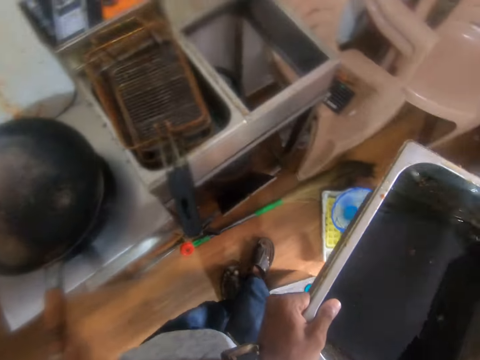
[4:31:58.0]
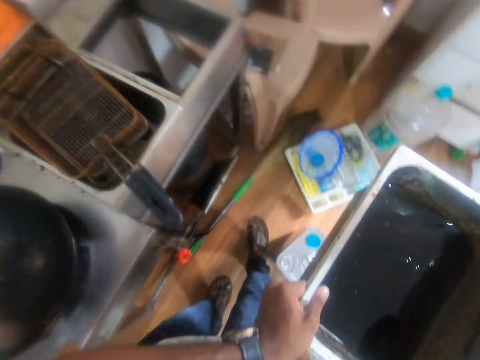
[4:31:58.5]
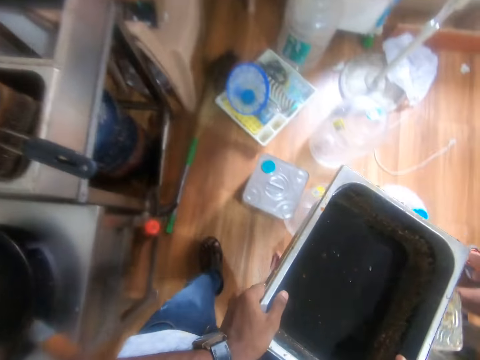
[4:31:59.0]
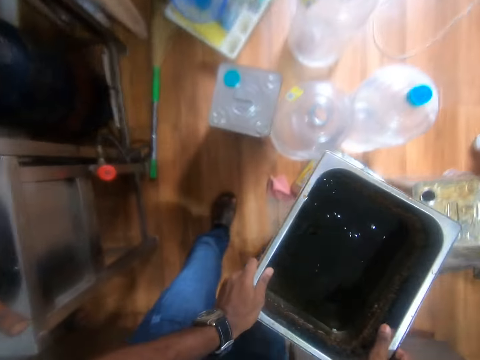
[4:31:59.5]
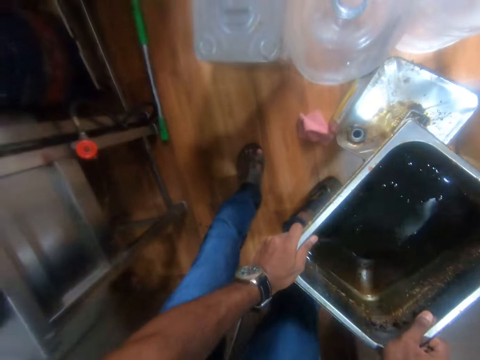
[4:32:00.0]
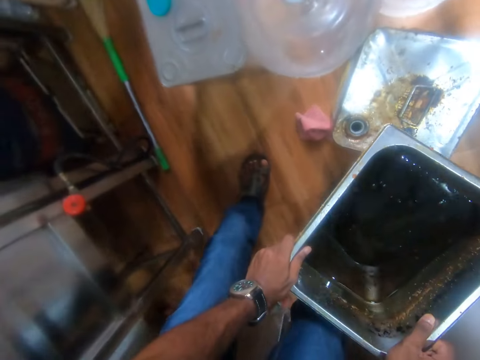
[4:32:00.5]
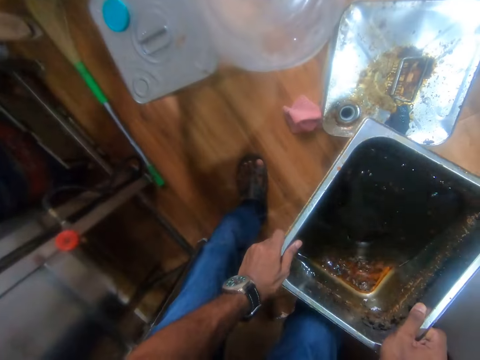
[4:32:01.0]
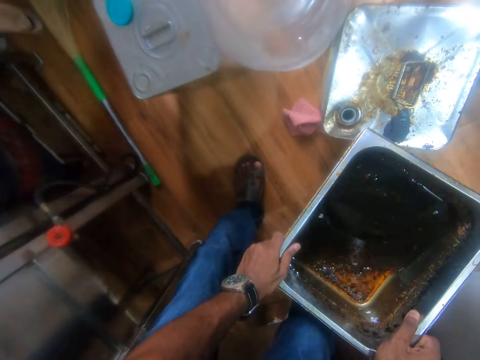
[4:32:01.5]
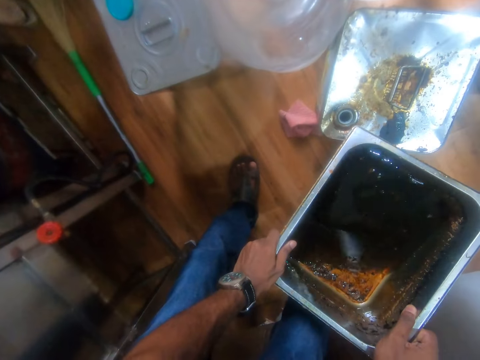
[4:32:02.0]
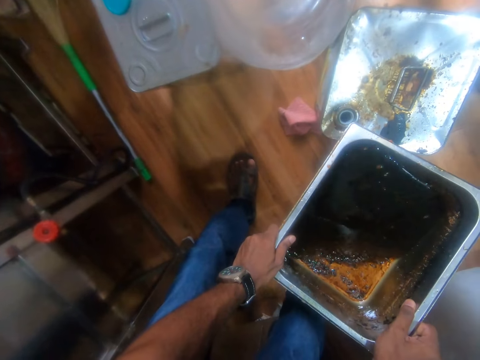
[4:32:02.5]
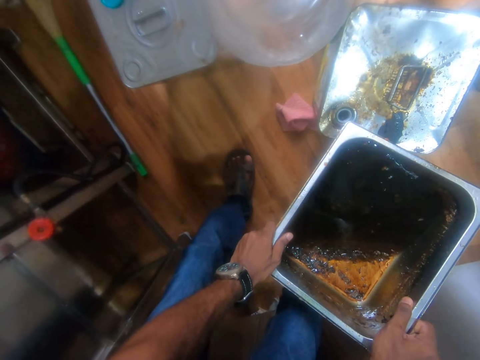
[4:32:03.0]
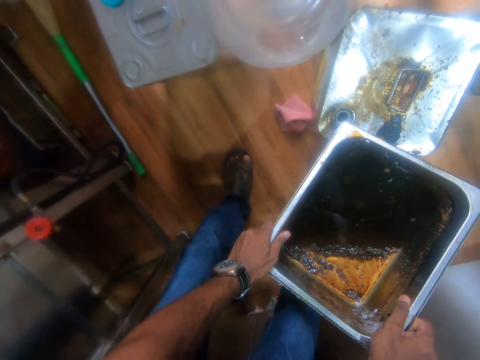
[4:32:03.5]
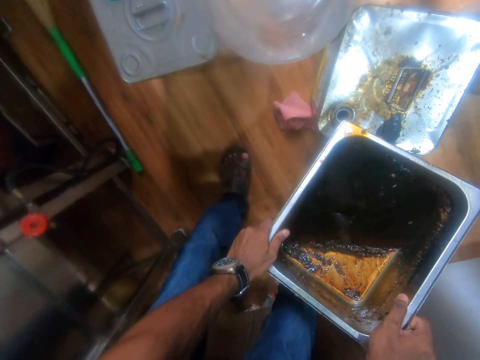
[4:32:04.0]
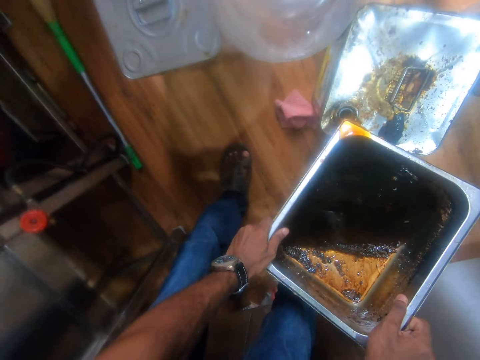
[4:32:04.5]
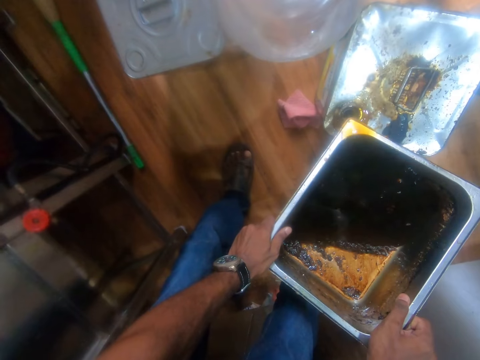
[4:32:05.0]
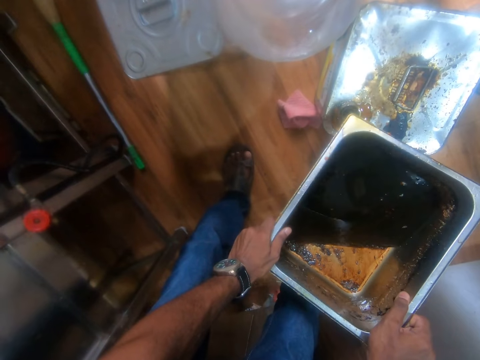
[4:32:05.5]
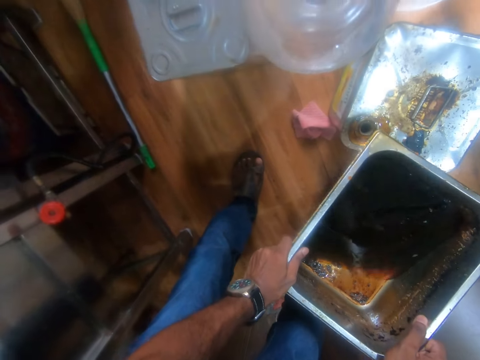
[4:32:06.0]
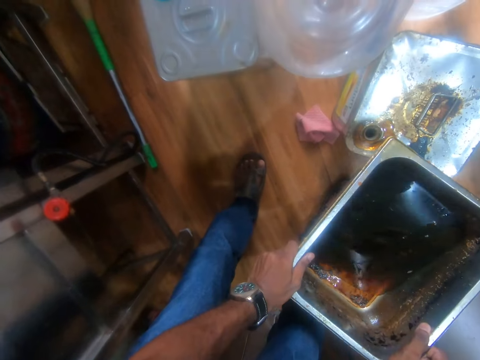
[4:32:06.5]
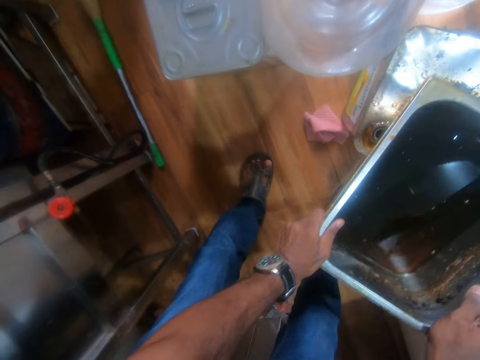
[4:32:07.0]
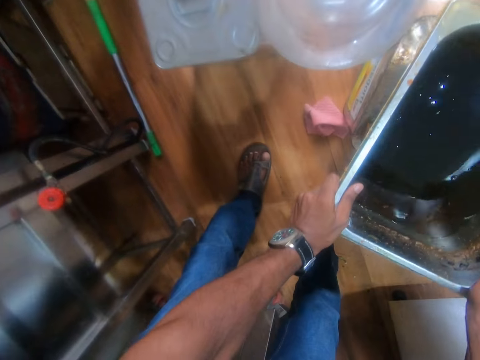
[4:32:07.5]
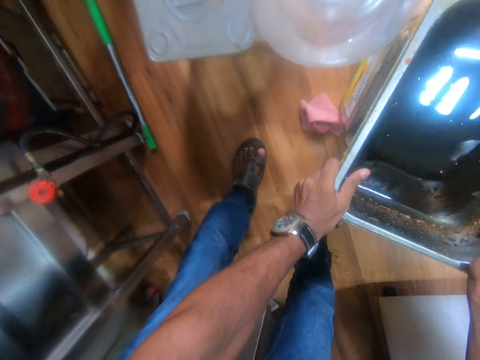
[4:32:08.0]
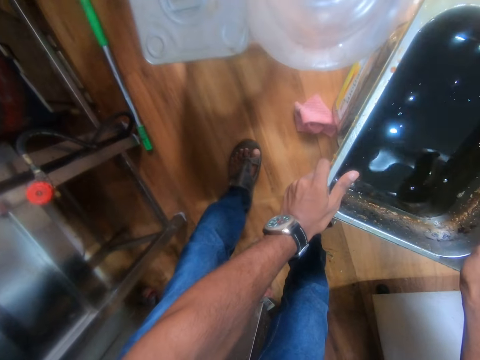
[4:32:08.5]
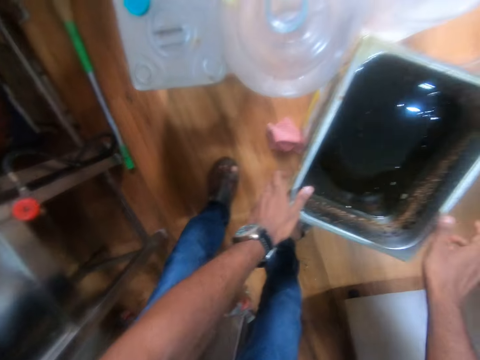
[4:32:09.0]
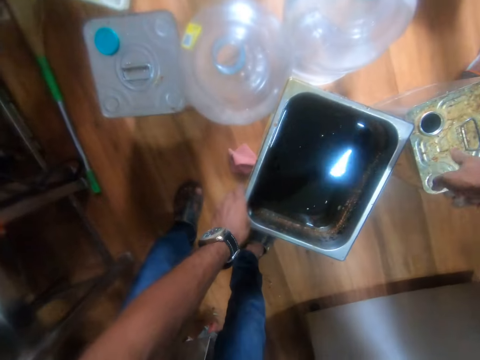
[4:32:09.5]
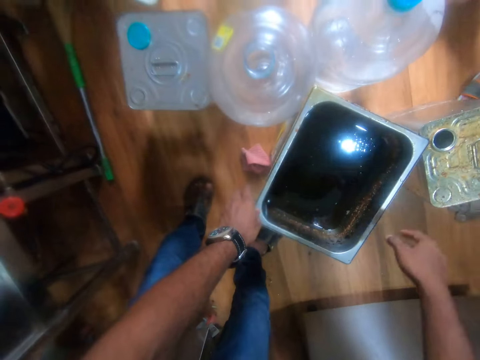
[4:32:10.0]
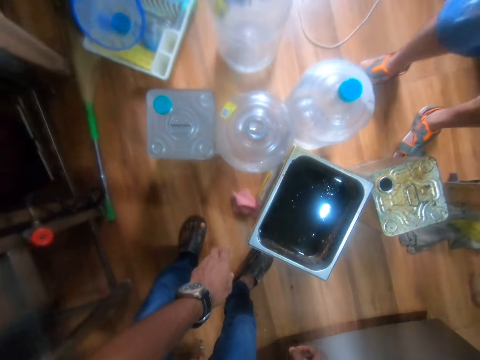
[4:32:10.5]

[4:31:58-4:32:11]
The camera wearer holds a container with oil. He pours oil from the deep fryer pan into a can on the floor with his hands. He holds the container with oil. He drops the deep fryer pan on the can with his hands. He interacts with a man.

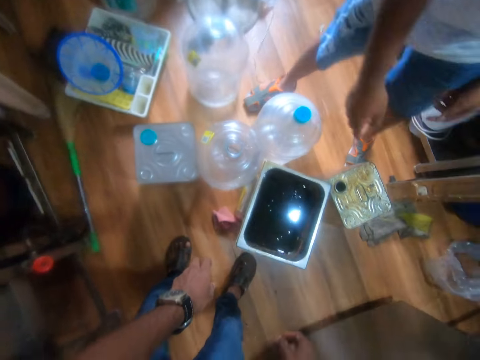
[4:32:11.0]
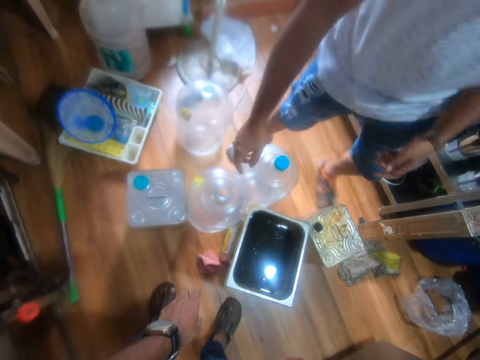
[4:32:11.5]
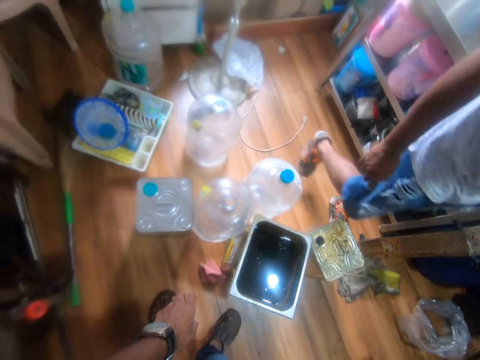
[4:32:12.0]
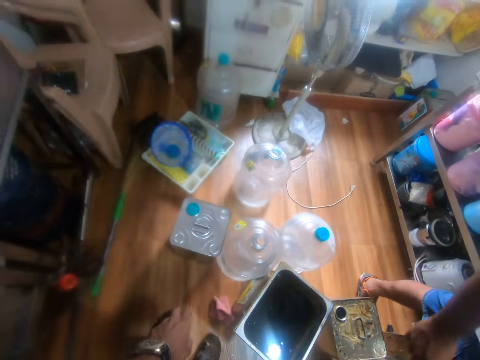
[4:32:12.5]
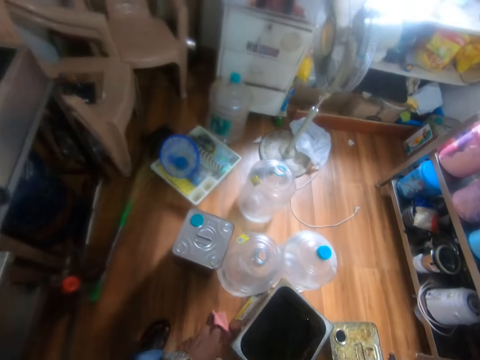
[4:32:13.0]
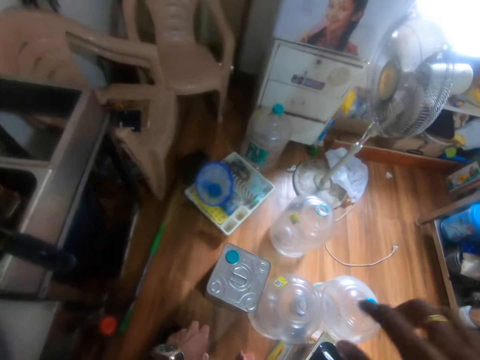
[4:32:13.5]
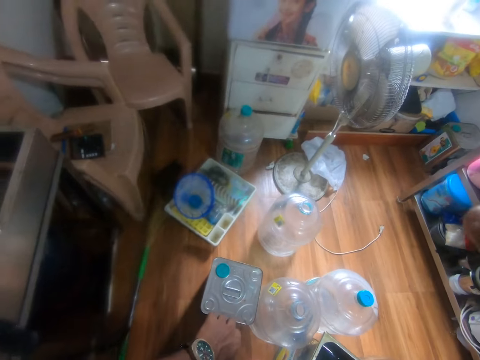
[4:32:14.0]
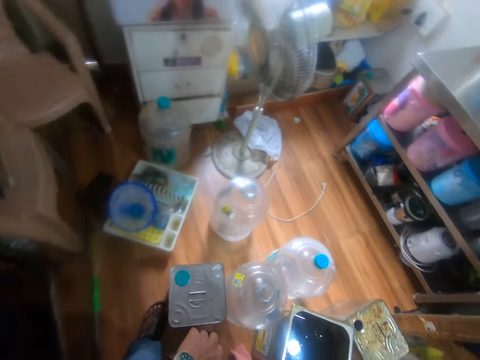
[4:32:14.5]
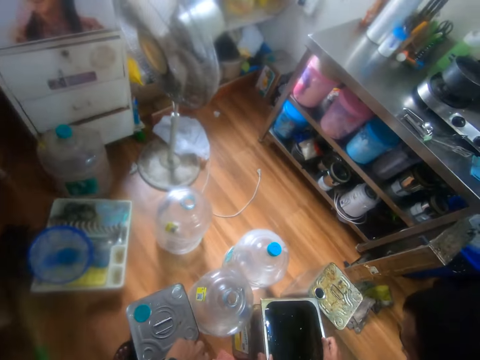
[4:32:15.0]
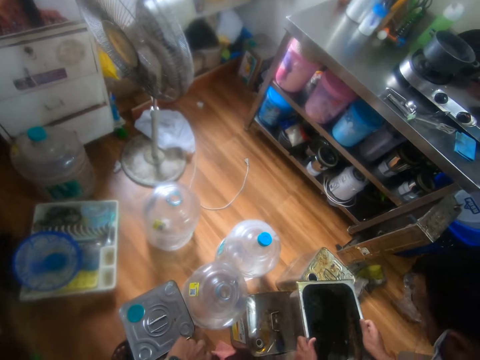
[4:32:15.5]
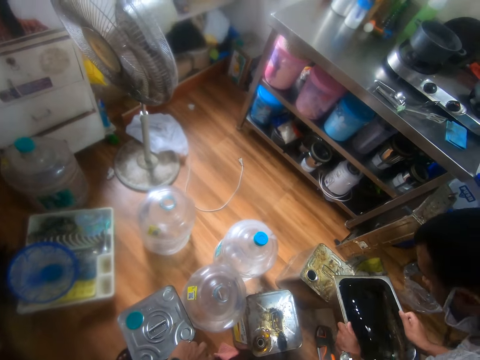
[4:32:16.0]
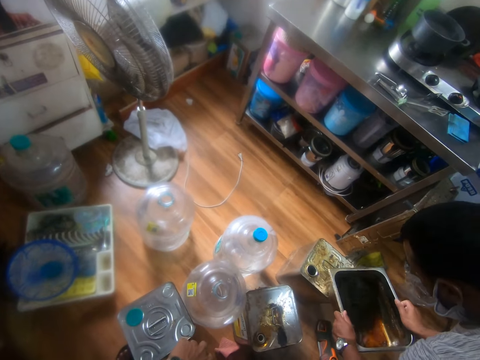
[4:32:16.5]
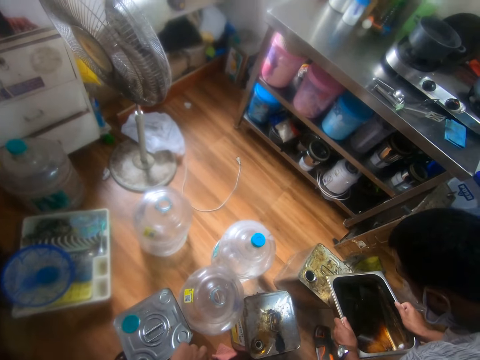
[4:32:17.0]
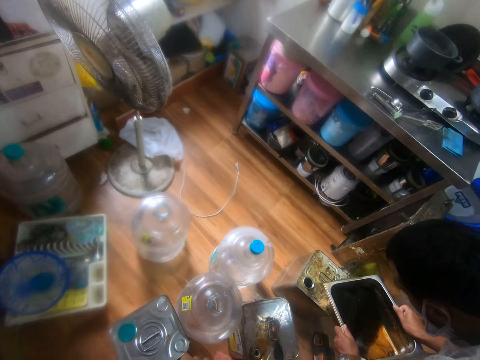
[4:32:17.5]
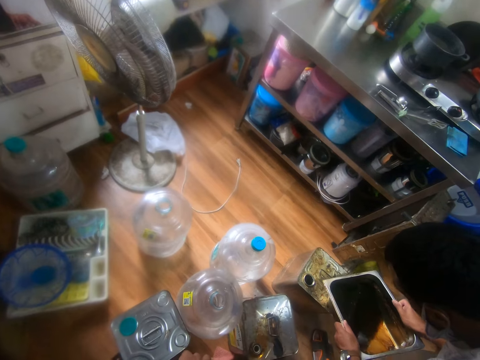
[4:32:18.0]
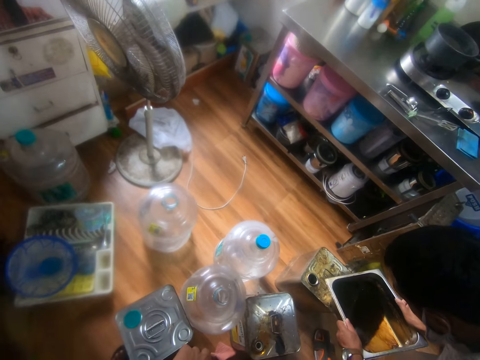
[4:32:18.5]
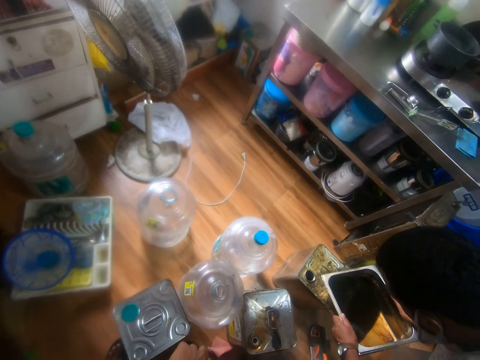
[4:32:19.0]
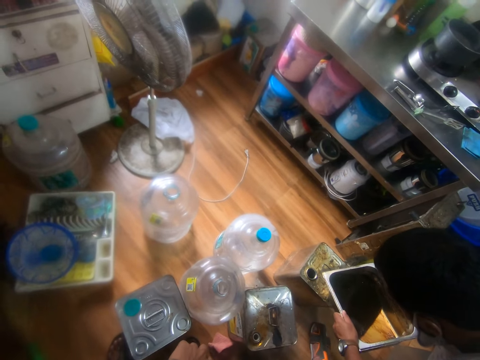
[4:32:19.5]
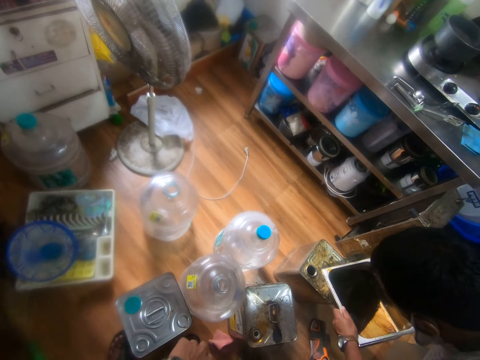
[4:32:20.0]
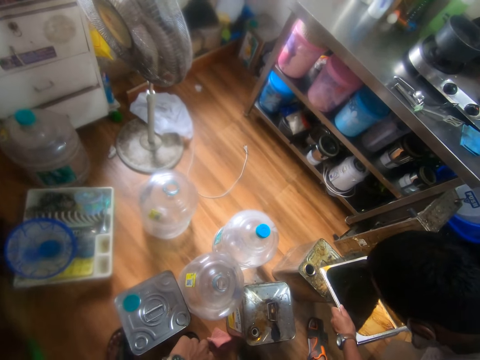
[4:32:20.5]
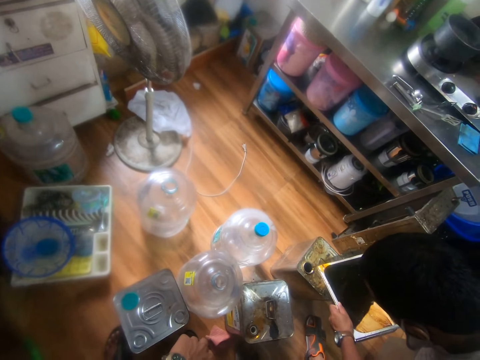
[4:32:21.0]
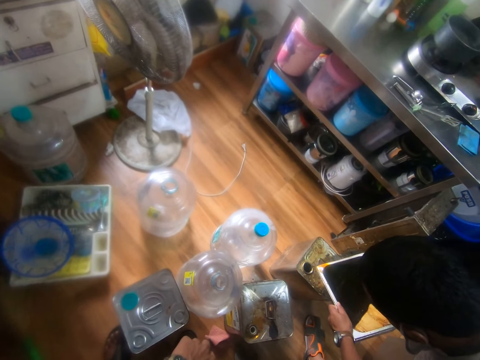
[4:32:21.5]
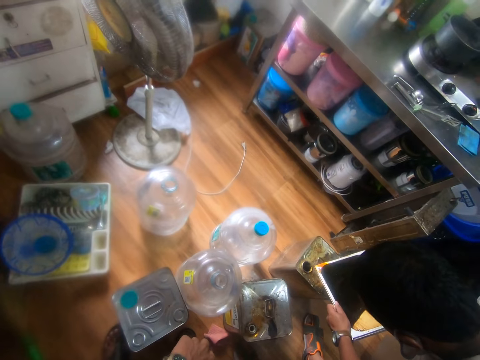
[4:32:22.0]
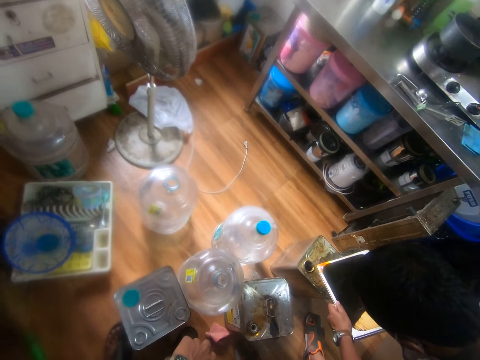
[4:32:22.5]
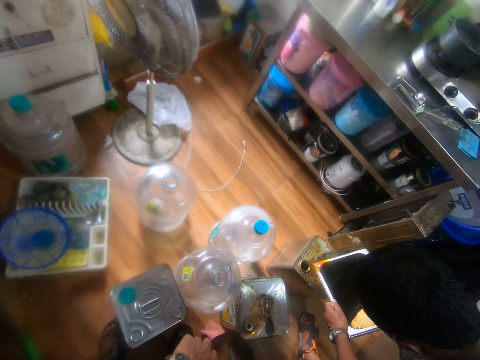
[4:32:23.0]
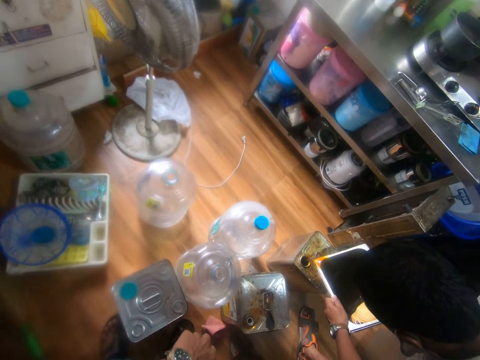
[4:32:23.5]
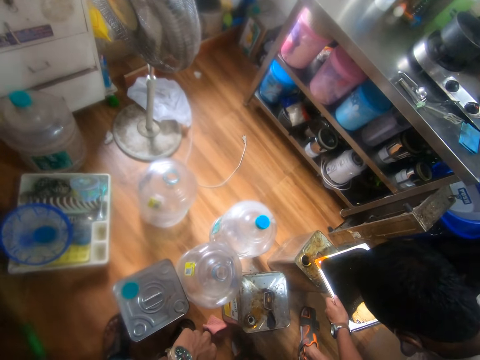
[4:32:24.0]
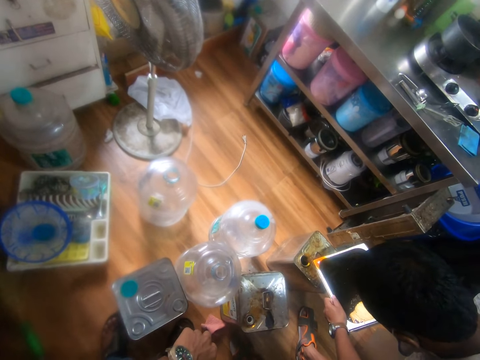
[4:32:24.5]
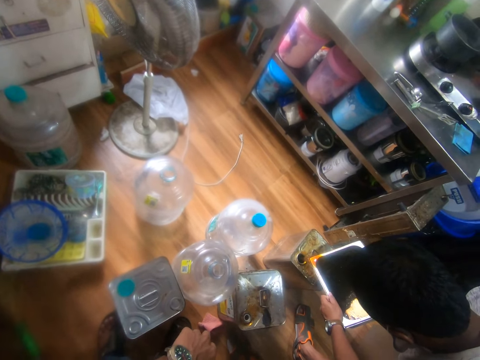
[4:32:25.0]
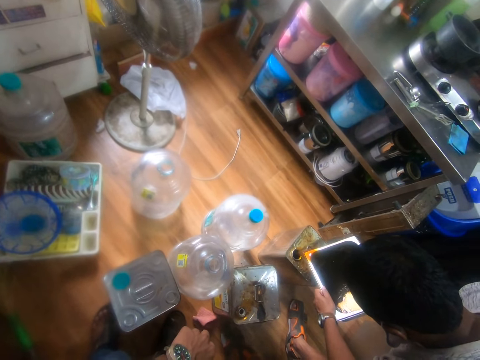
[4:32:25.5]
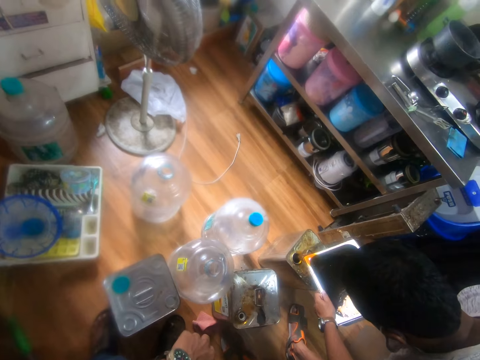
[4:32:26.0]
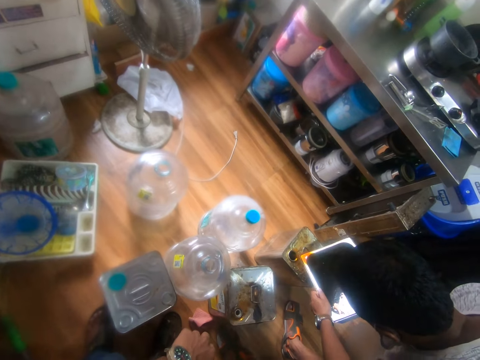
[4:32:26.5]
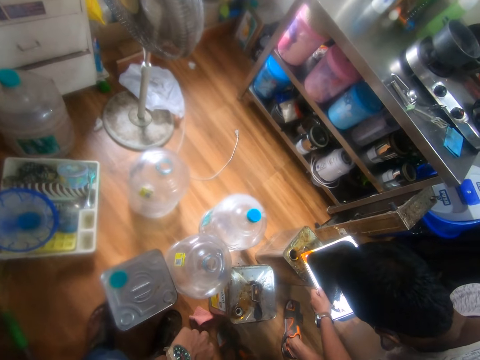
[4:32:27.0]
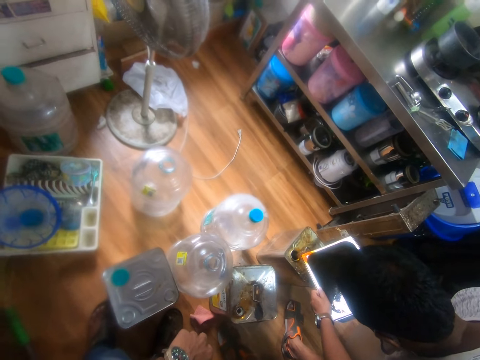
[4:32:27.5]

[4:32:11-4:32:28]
The camera wearer stands beside the container. He touches his face with his right hand. He looks at a man. The man picks up the deep fryer pan from the can with his hands. The man pours oil into the can on the floor with his hands.
